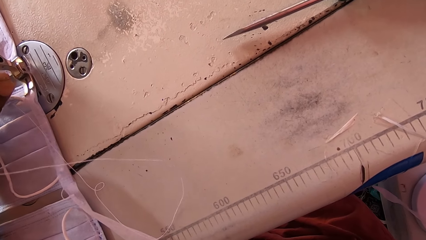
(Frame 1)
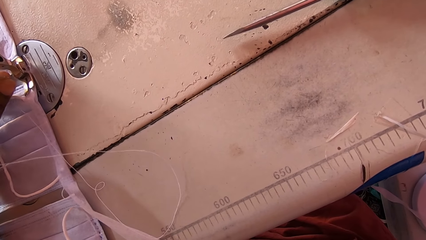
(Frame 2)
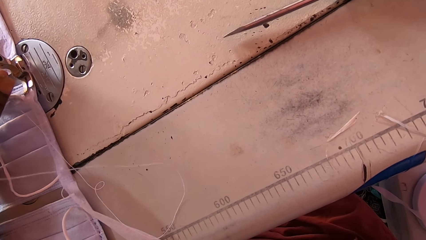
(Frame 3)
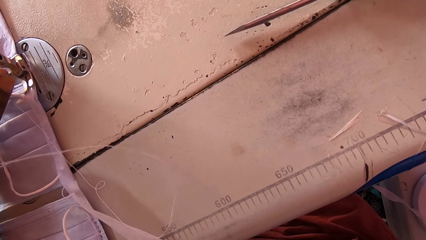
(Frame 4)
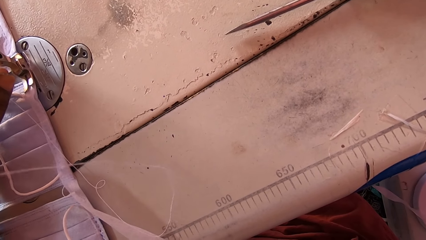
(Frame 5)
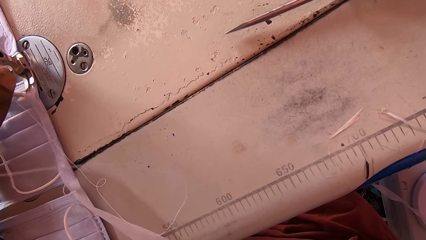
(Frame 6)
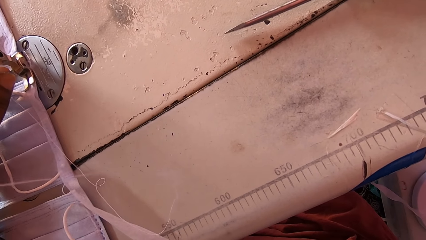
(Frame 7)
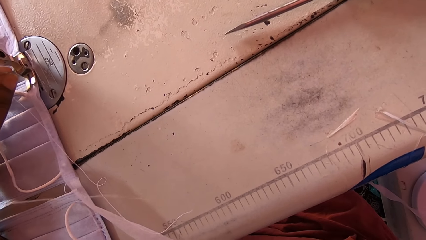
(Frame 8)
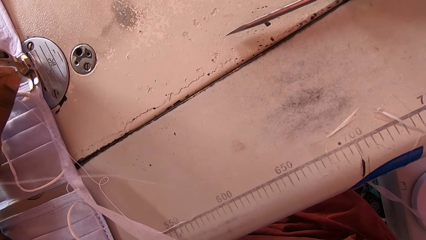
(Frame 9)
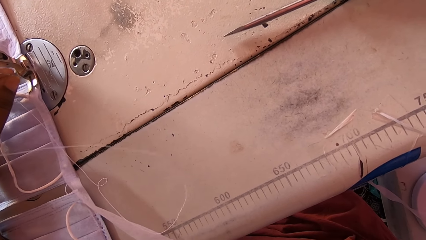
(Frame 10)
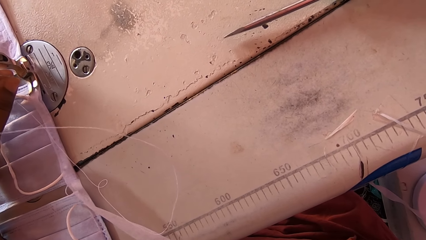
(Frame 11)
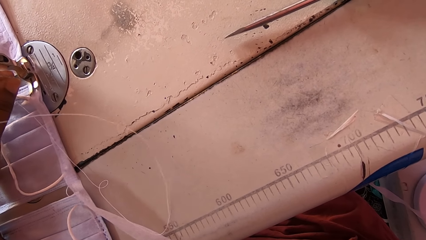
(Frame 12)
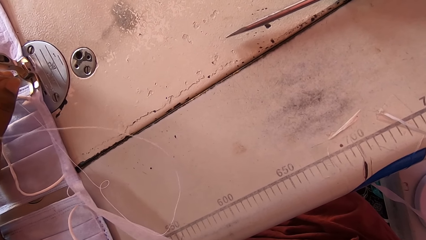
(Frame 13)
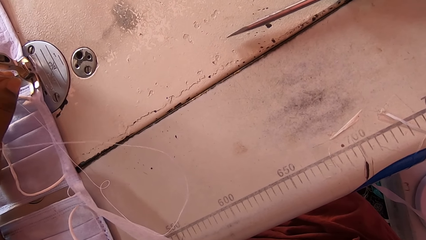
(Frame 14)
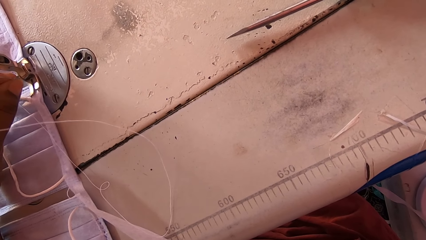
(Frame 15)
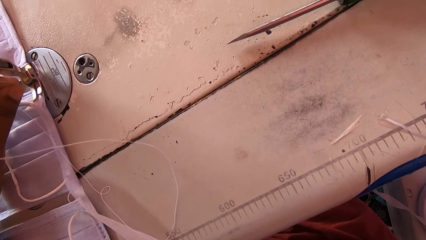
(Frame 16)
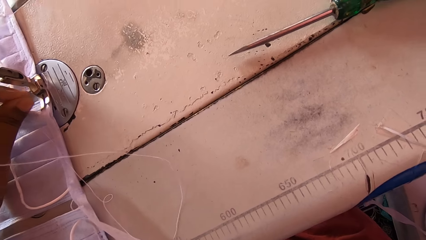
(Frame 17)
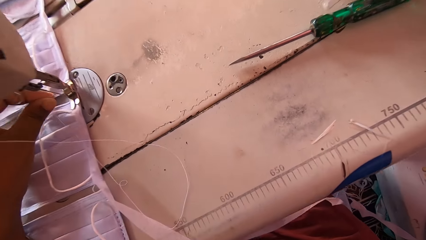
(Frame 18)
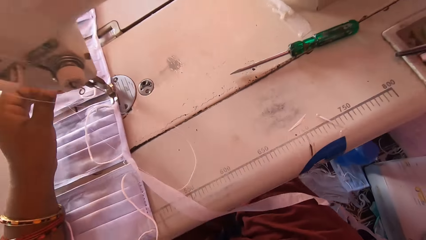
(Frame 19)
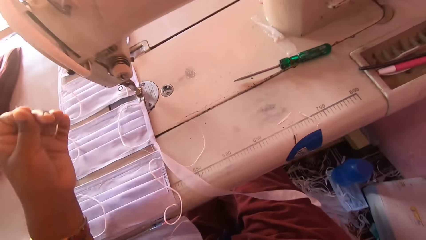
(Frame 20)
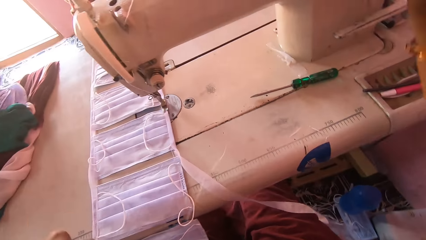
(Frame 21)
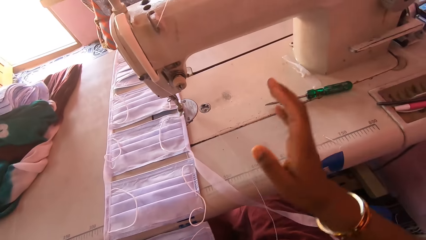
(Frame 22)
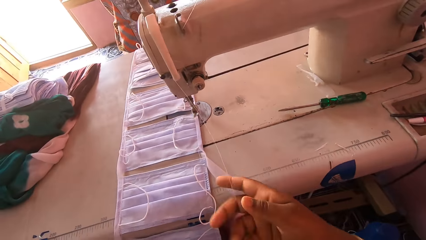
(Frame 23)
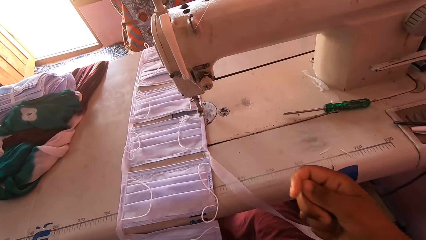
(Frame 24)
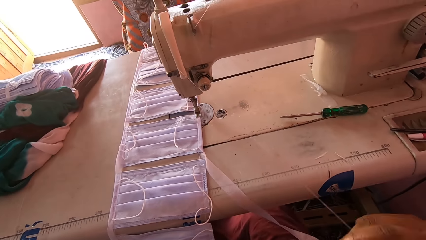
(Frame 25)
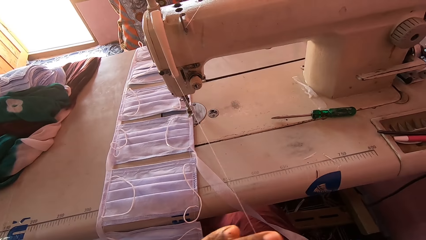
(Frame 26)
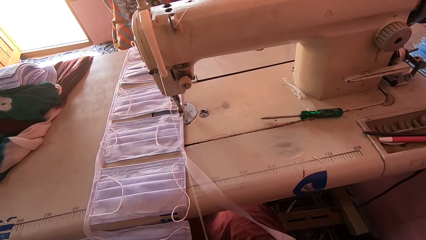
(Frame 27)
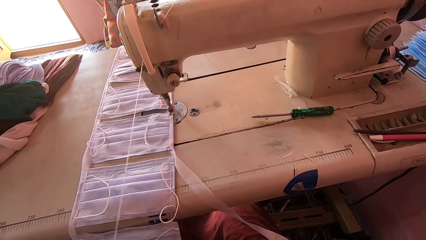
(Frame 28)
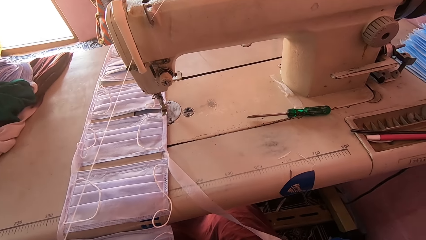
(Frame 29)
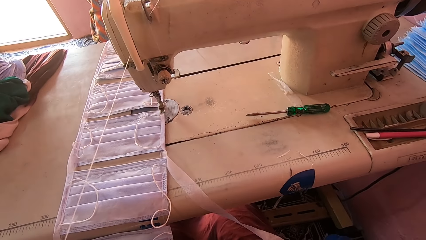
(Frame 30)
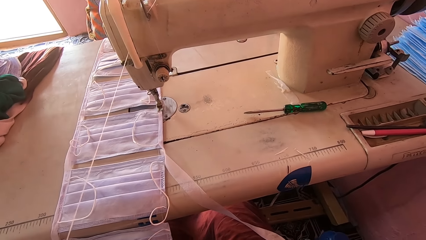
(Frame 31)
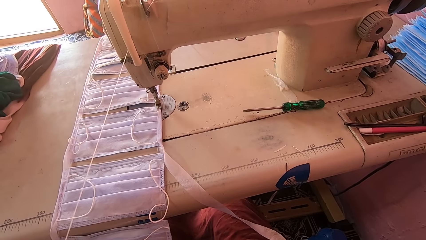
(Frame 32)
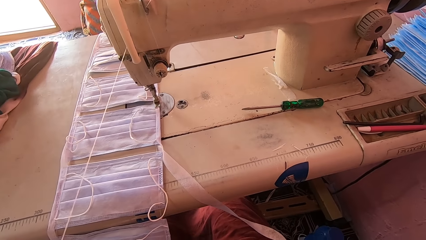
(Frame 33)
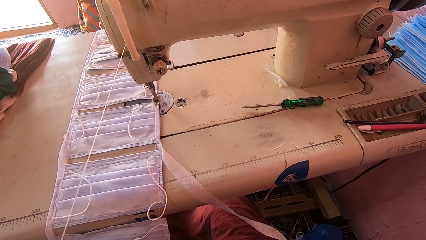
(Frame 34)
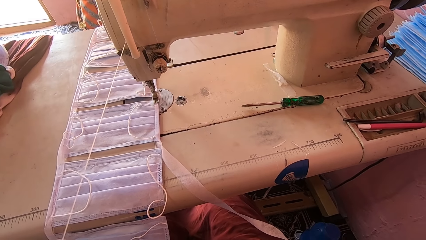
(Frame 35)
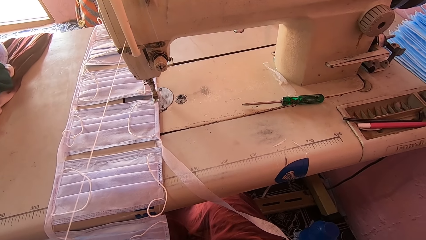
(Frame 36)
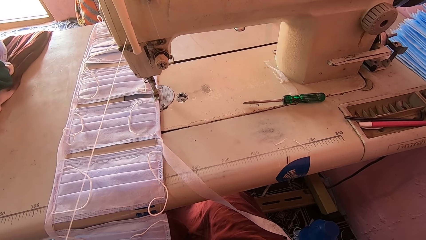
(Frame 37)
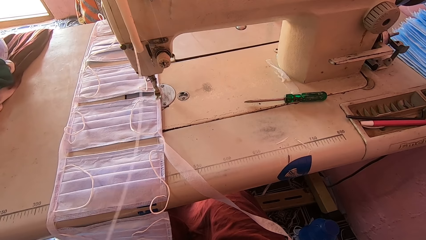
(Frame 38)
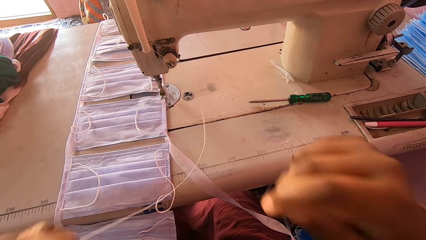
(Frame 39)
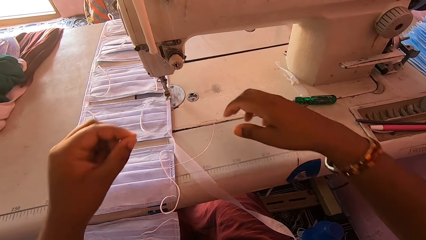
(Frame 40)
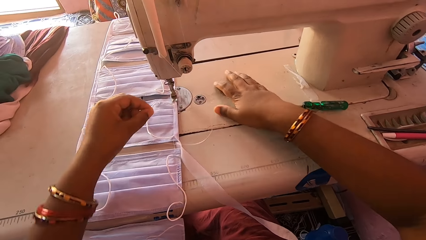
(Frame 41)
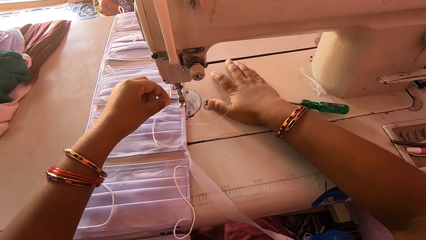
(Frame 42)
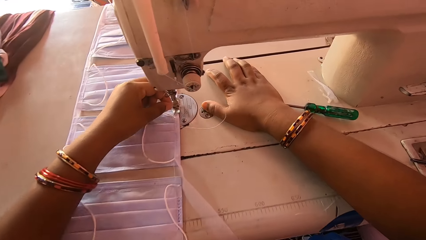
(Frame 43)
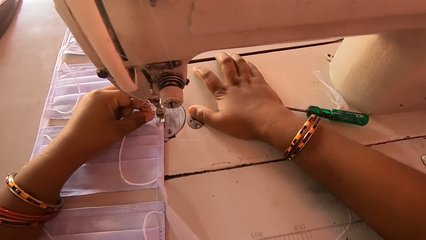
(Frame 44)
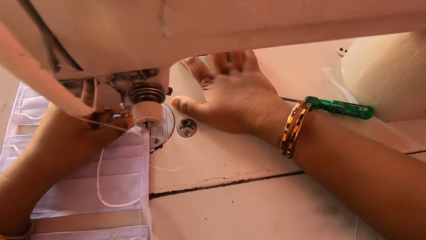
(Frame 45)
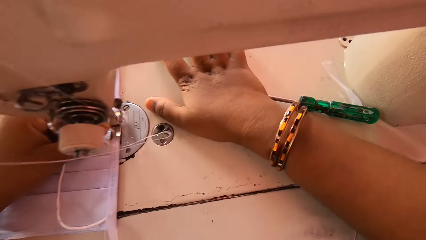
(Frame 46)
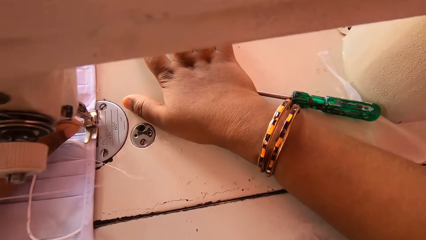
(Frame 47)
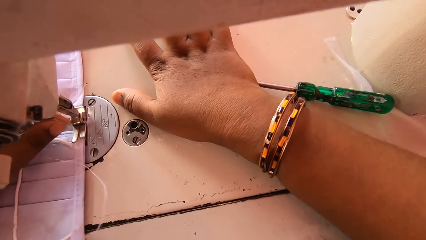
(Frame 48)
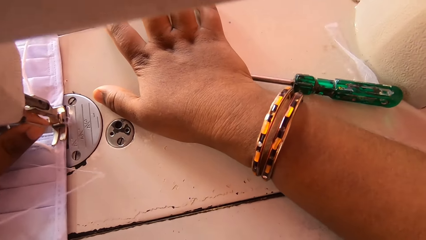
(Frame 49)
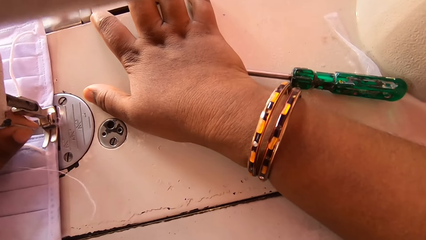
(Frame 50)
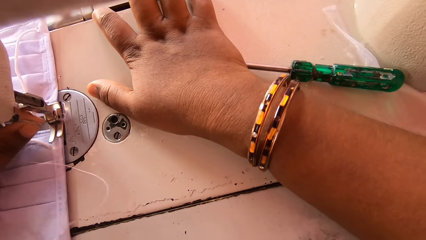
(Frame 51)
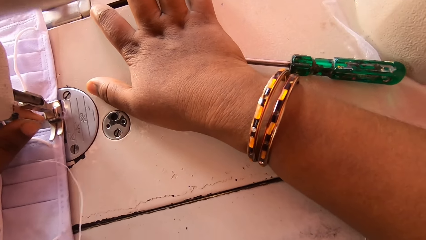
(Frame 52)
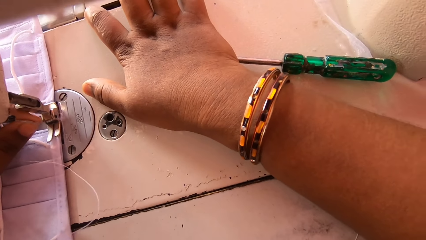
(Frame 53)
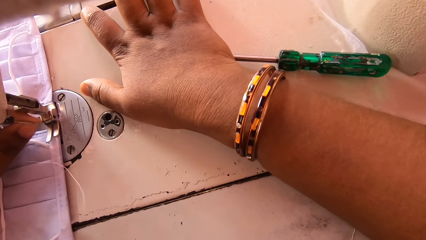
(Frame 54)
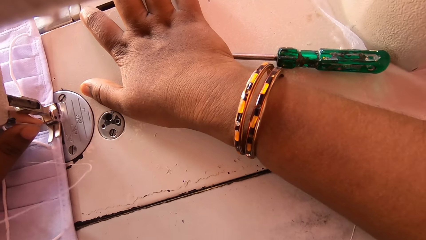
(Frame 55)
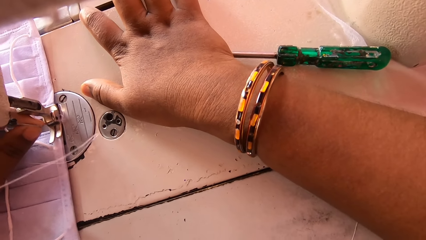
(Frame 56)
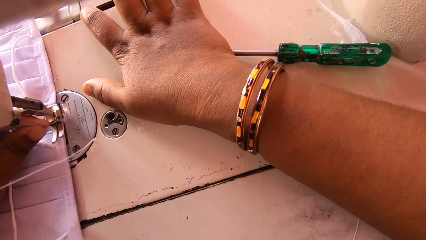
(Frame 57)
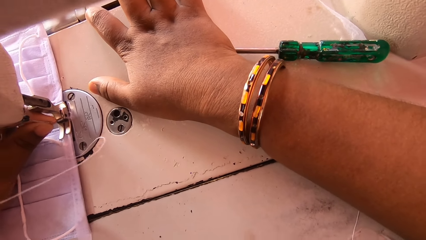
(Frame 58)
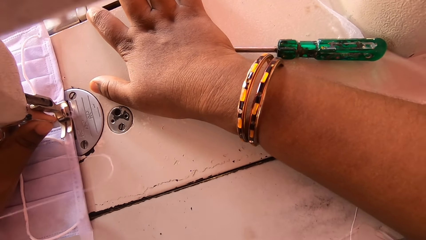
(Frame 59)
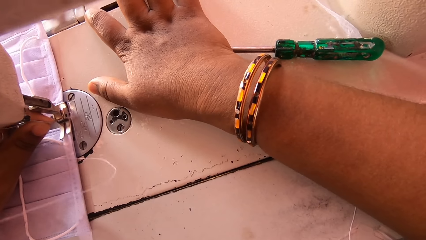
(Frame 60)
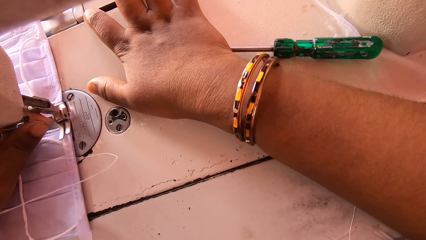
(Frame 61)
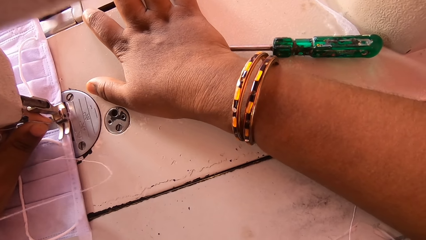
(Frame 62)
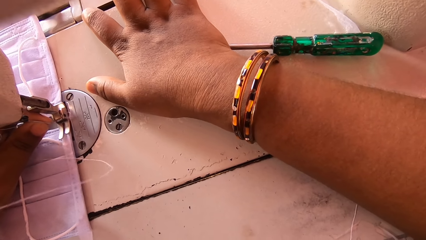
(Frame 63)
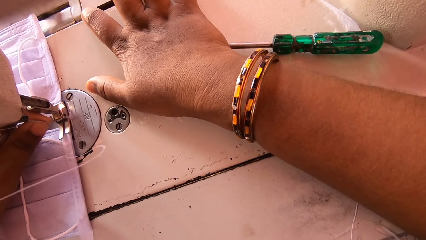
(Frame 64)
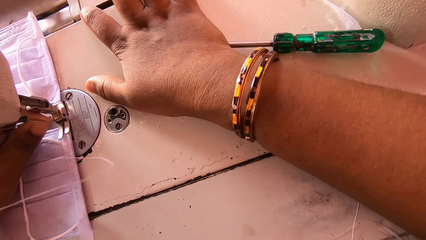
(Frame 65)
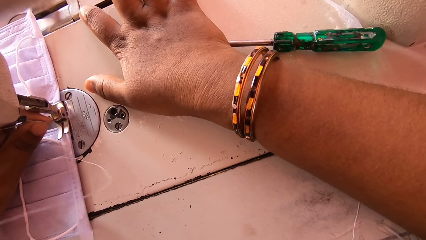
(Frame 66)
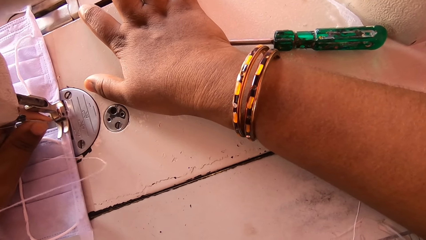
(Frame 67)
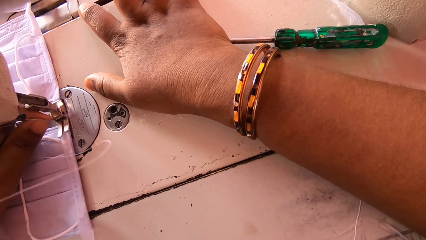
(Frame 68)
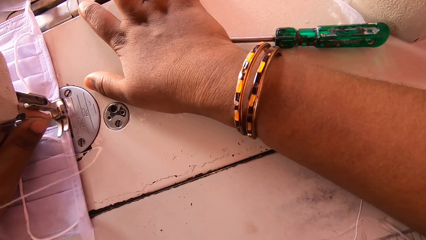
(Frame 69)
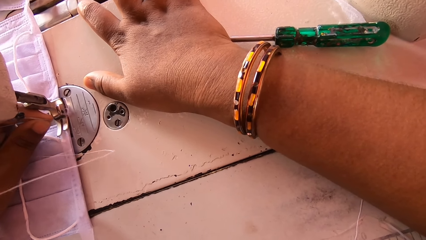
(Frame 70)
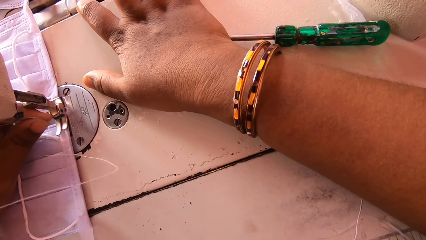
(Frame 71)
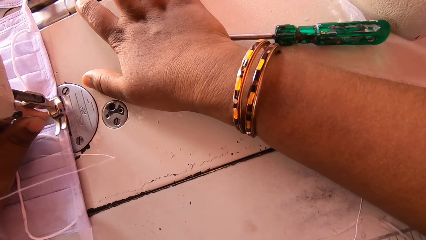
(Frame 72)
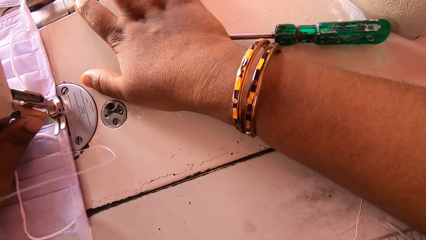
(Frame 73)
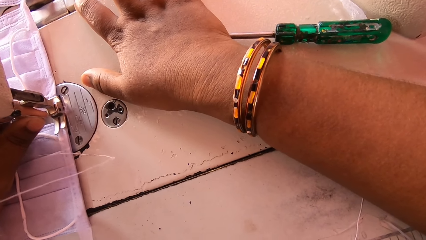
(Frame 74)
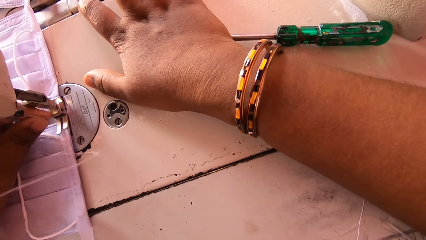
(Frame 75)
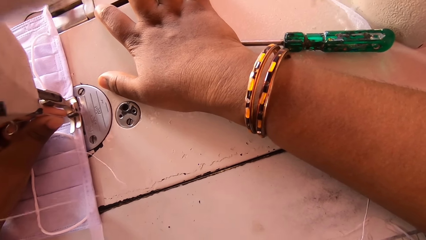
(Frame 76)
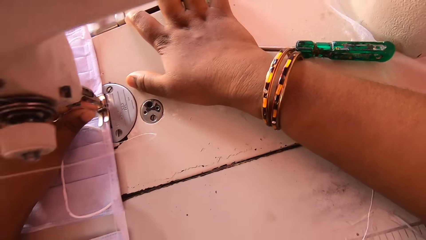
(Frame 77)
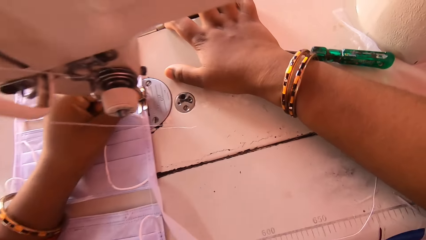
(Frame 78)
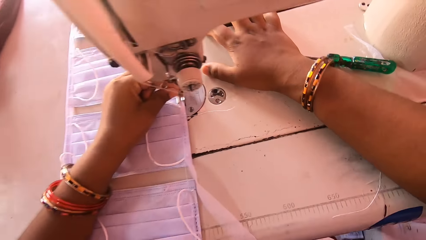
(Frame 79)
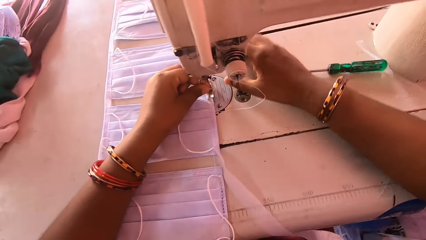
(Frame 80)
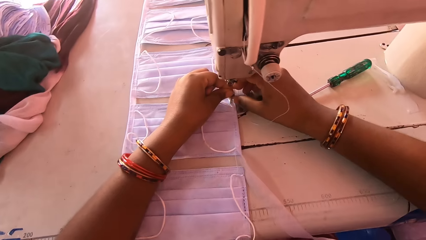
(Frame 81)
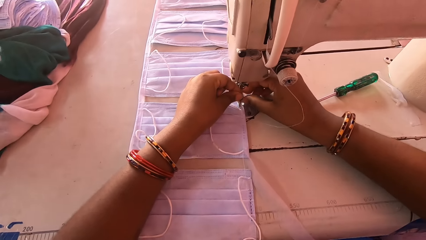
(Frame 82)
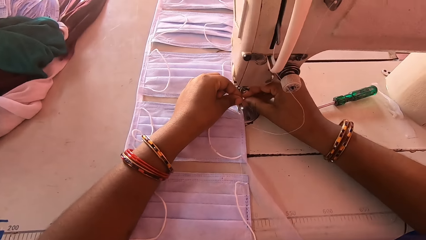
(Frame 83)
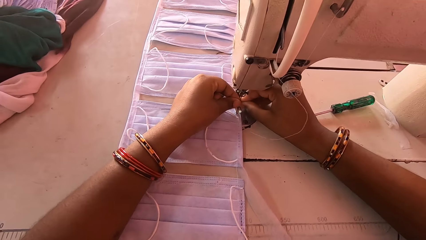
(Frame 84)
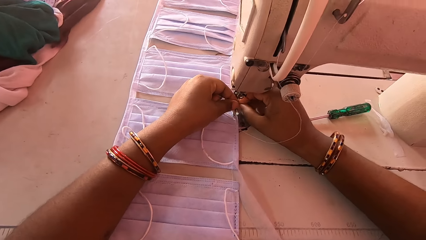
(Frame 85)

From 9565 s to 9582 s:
The camera wearer pulls out the sewing thread with her hands. She inserts the thread into the needle bar of the sewing machine.
